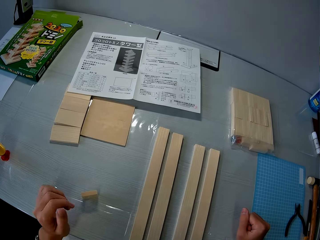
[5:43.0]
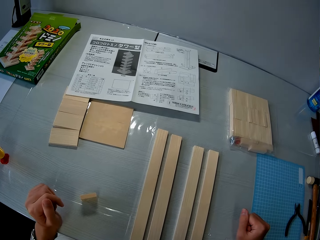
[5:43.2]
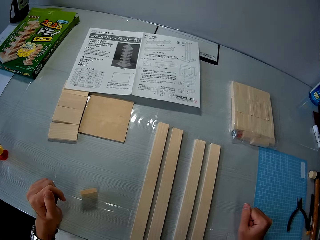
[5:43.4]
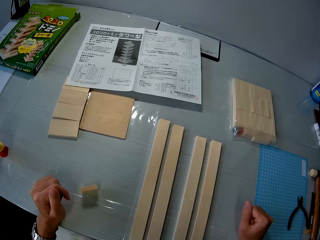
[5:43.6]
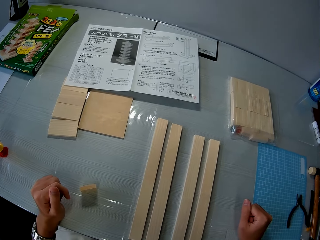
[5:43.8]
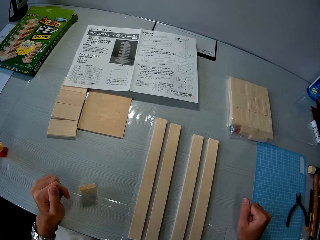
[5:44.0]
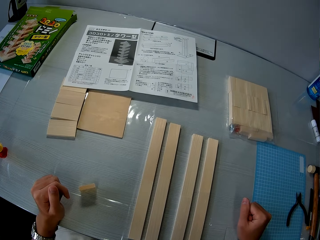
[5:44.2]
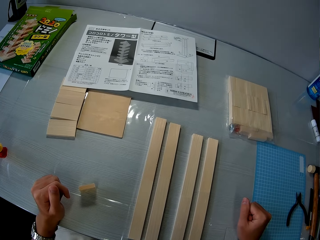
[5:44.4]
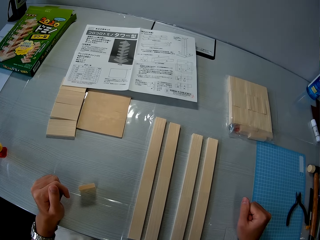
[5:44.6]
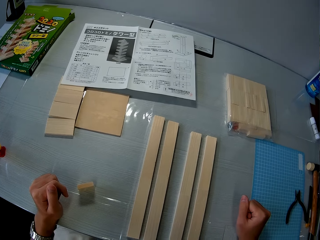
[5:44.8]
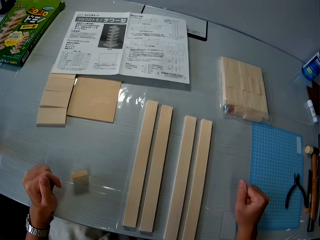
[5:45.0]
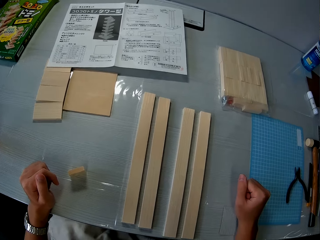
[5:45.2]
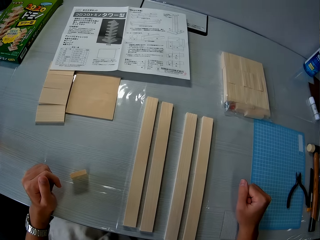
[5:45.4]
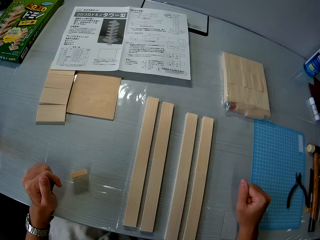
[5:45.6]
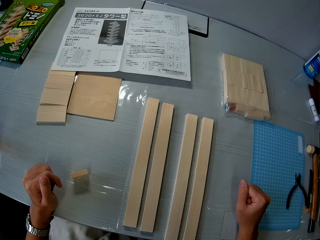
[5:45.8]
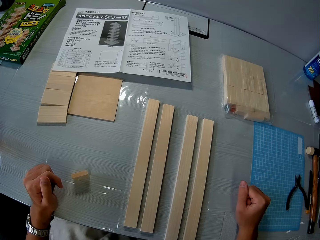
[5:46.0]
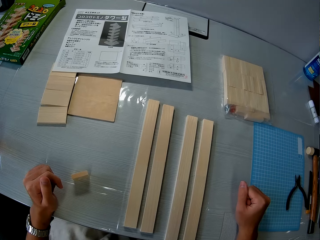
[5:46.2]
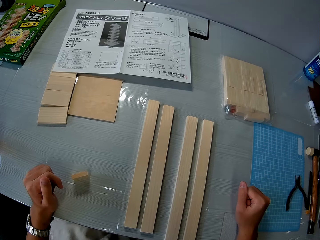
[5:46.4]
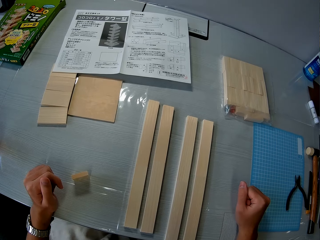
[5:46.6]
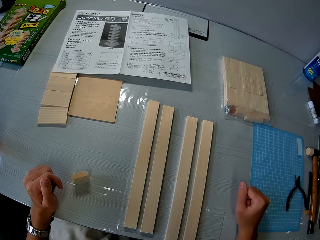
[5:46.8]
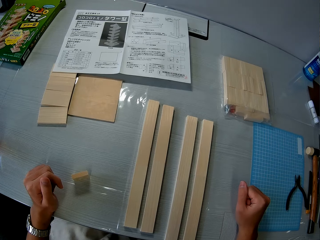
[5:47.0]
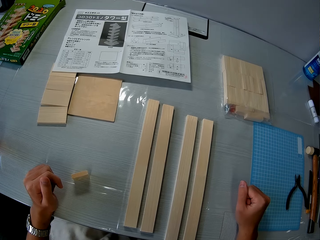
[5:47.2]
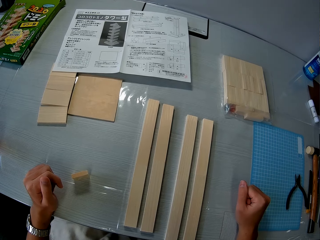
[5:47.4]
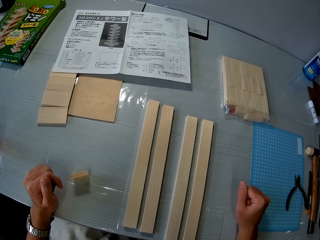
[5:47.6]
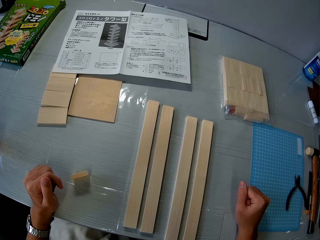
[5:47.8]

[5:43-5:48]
The camera wearer looks at the table.

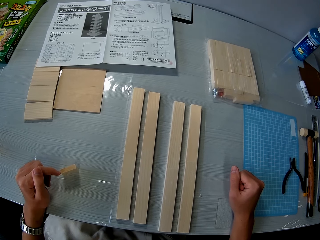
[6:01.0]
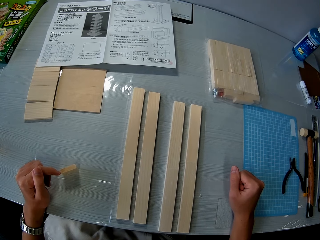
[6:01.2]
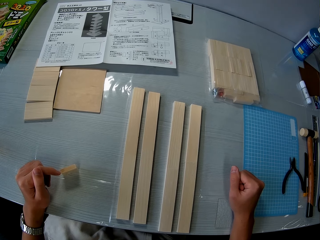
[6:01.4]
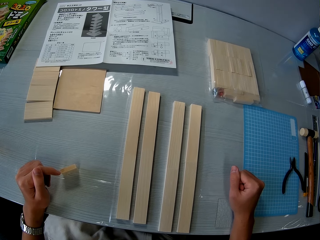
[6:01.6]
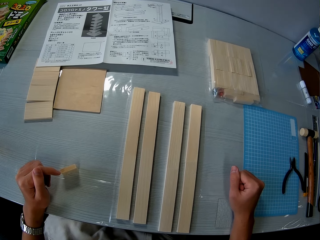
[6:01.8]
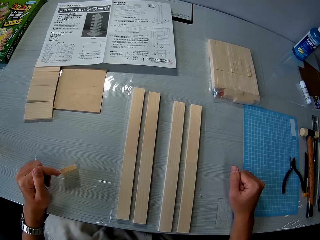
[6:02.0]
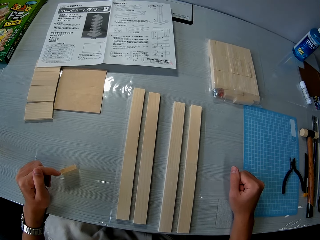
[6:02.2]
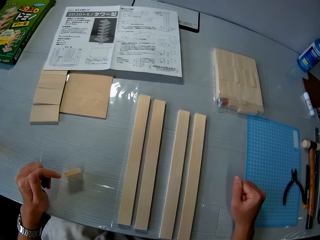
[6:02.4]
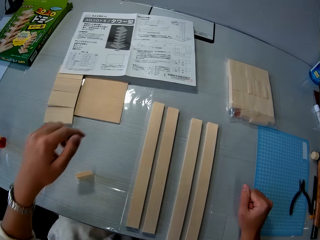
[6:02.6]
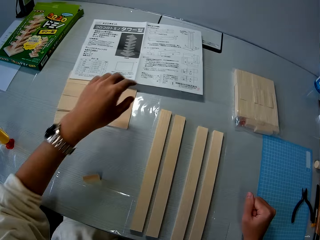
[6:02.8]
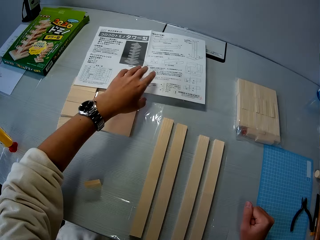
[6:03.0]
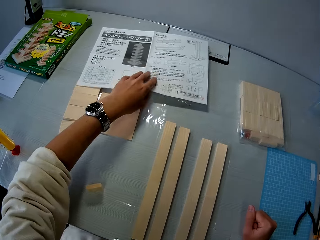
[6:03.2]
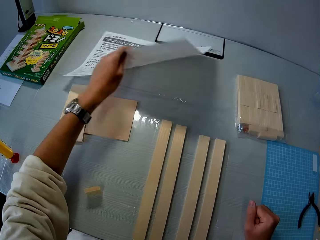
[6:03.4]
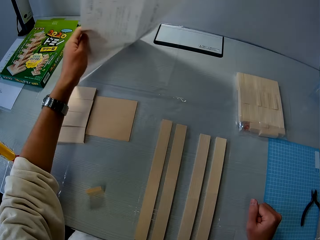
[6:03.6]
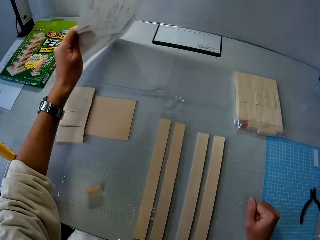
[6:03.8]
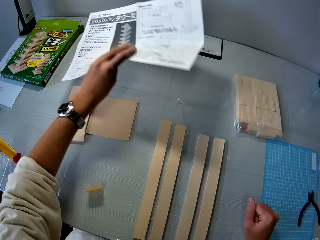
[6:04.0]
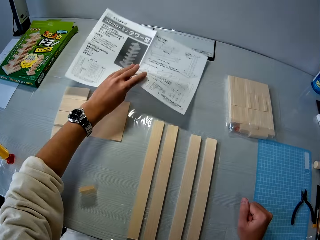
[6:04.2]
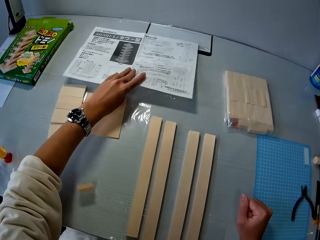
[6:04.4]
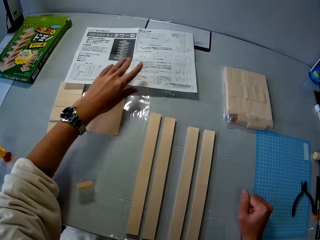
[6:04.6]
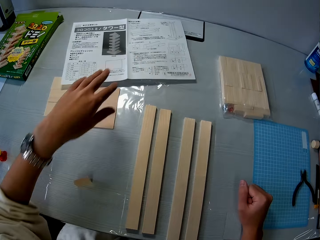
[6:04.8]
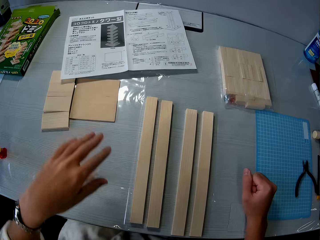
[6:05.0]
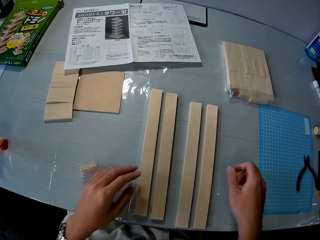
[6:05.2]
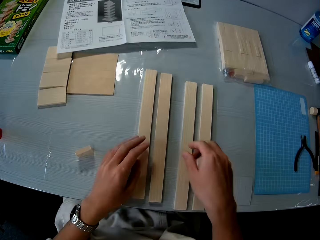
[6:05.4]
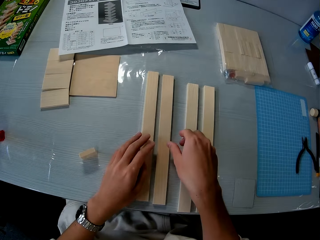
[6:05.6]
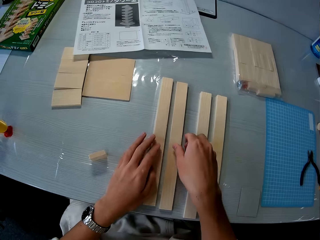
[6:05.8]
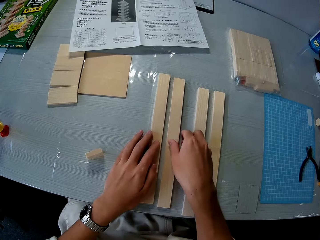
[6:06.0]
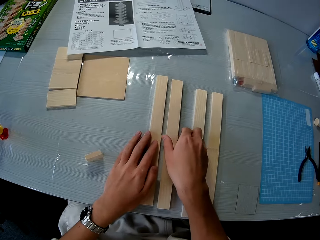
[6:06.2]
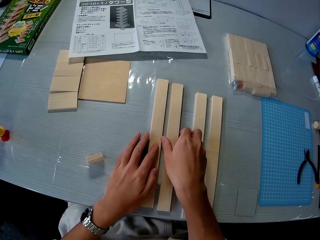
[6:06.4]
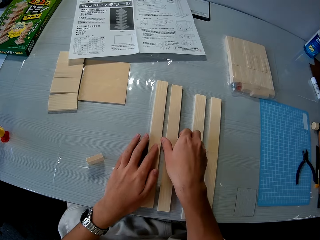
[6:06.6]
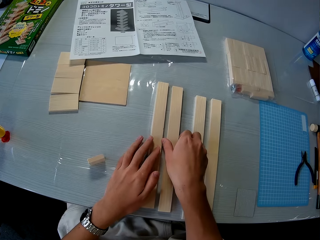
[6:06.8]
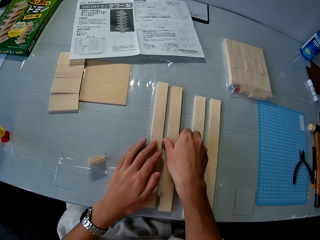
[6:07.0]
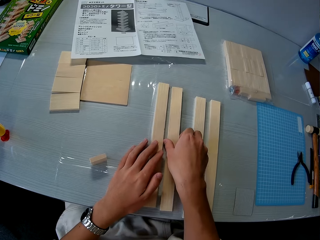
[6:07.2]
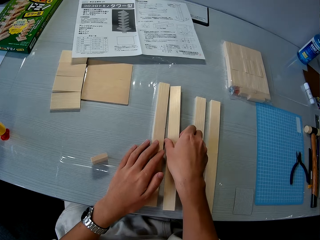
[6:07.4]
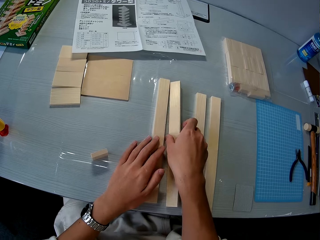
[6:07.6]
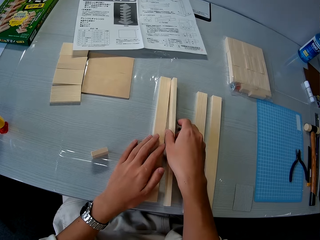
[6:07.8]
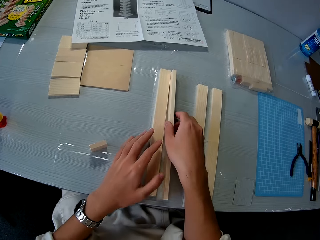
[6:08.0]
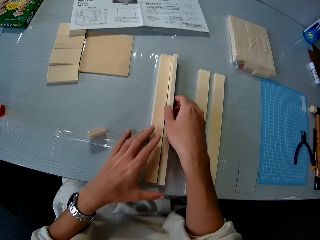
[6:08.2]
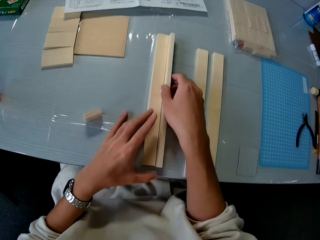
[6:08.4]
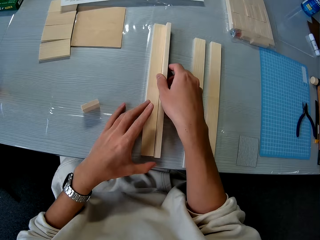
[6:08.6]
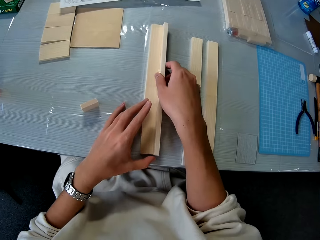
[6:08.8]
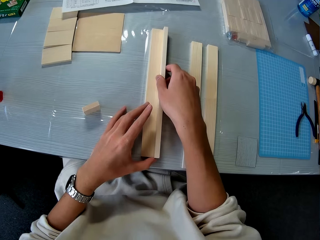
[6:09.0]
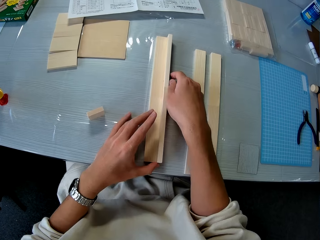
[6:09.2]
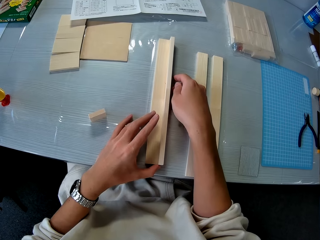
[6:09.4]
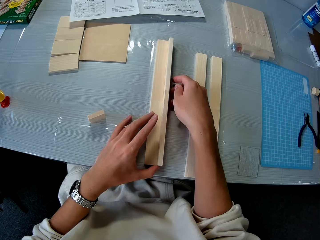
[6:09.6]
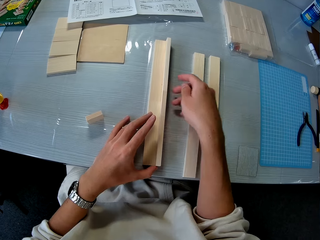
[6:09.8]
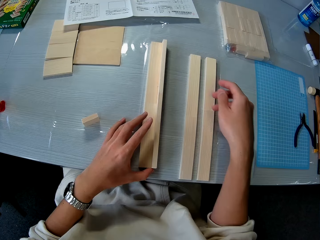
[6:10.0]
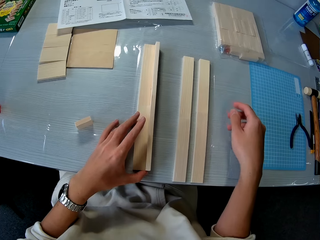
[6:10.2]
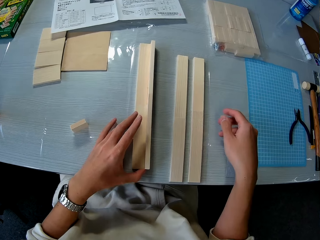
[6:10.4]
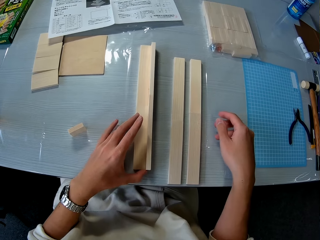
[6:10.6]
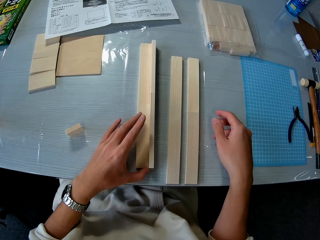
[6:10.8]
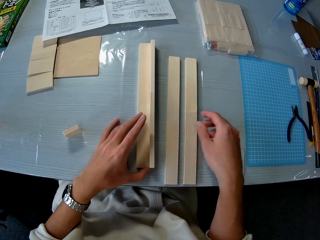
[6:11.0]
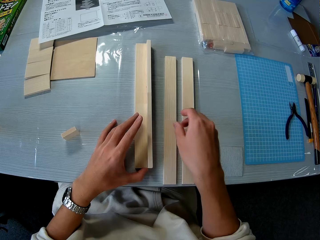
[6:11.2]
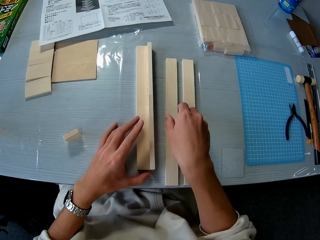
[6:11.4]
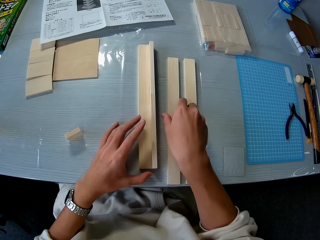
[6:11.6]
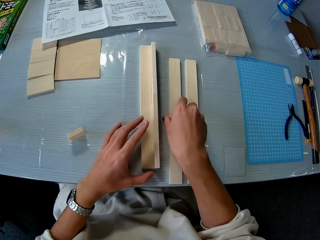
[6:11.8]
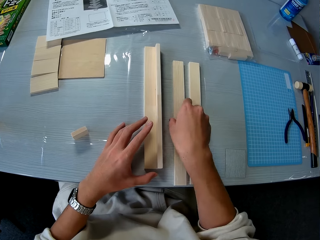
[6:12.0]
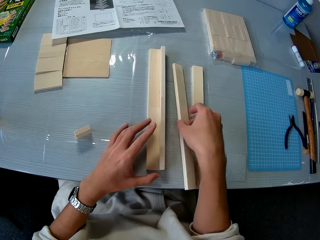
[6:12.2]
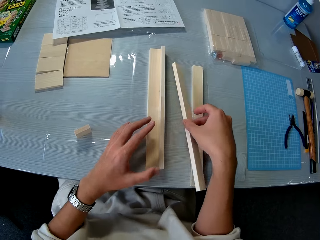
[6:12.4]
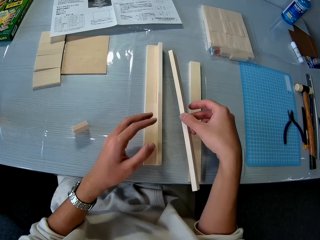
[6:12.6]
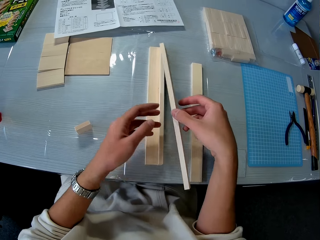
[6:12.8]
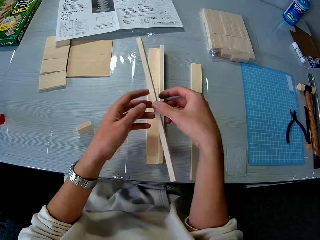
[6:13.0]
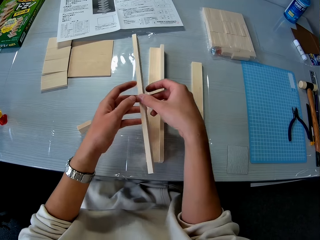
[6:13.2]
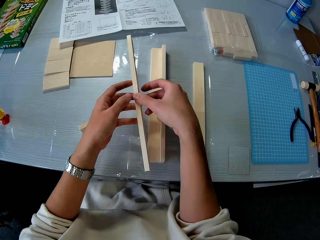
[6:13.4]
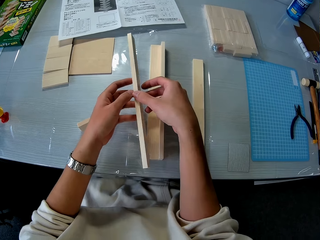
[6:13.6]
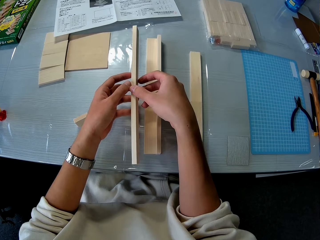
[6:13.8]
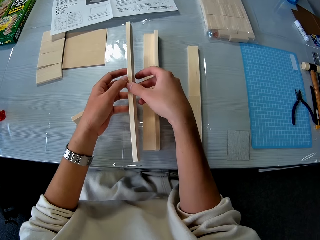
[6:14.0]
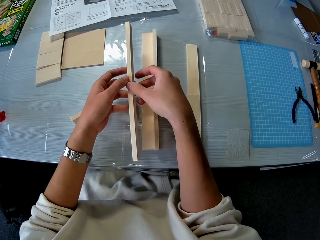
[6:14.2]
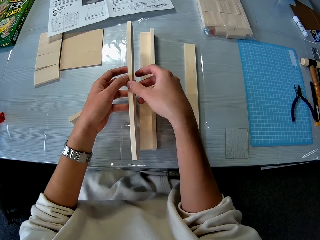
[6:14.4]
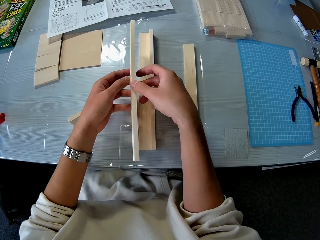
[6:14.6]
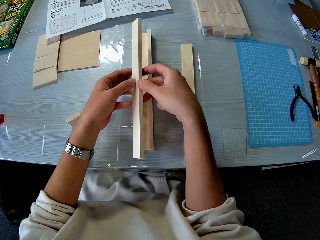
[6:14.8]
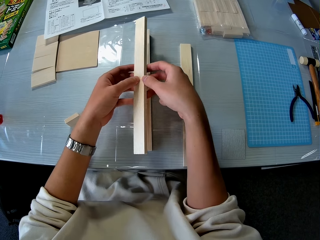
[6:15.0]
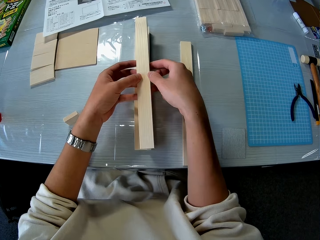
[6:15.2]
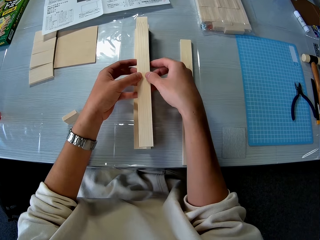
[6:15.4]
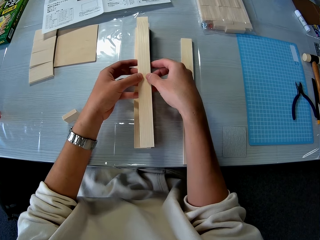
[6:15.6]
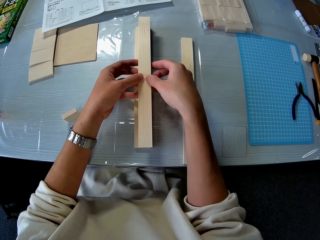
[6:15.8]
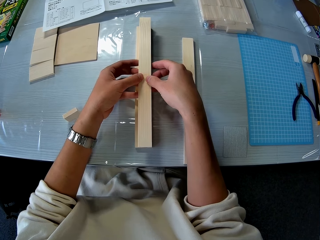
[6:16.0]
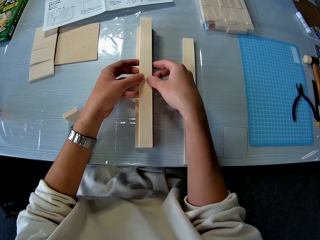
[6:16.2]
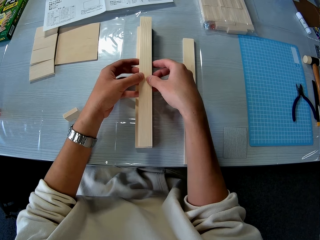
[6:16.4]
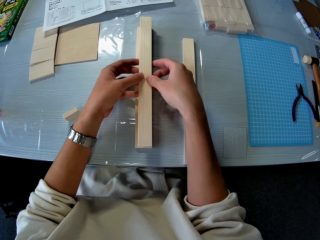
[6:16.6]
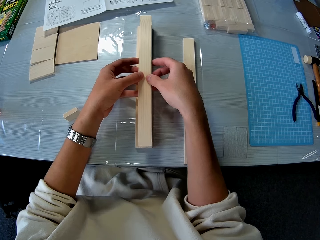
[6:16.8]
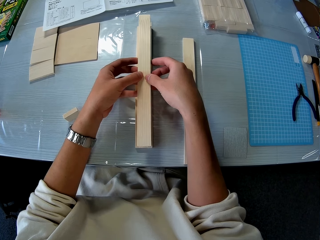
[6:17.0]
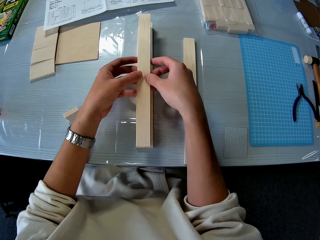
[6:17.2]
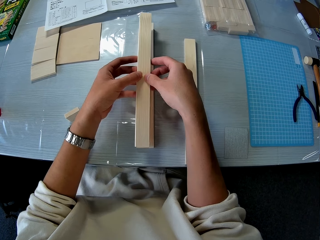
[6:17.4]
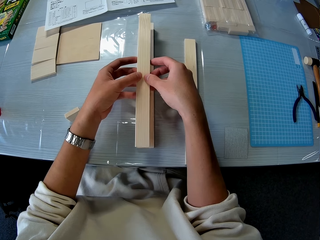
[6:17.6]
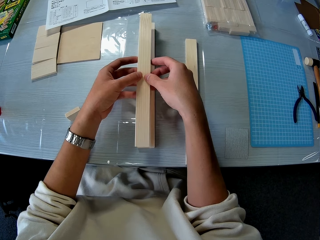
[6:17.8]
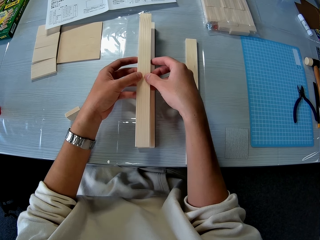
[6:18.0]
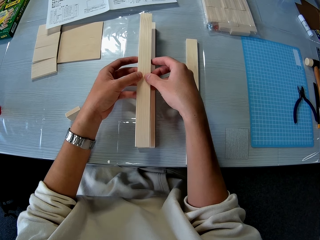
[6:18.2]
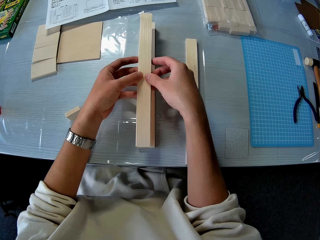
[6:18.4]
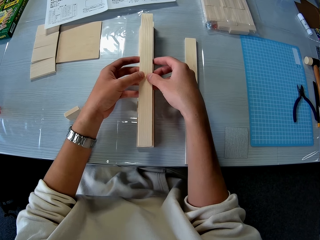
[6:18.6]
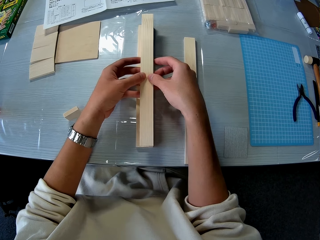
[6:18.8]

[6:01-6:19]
The camera wearer lifts the instruction manual on the table with his left hand. He drops the instruction manual on the table. He touches a piece of wood. He arranges the glued pieces of wood on one another with both hands. He pushes the pieces of wood aside. He picks up a piece of wood. He puts the wood on the other.
